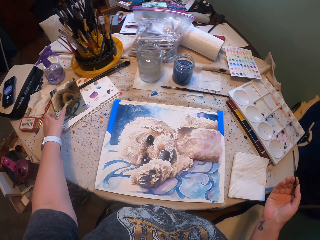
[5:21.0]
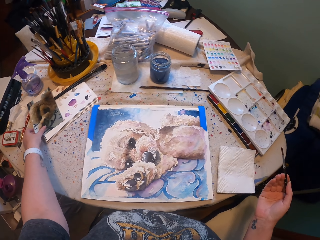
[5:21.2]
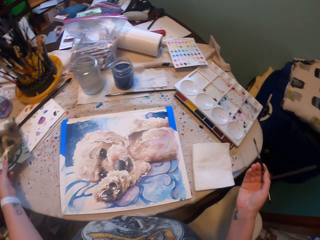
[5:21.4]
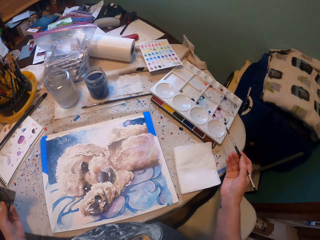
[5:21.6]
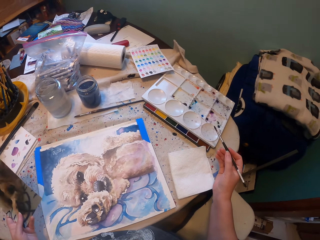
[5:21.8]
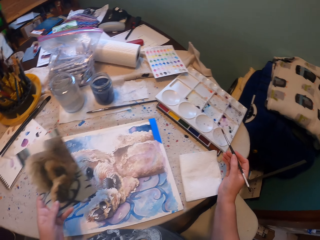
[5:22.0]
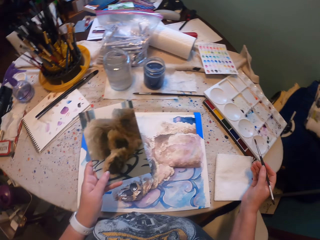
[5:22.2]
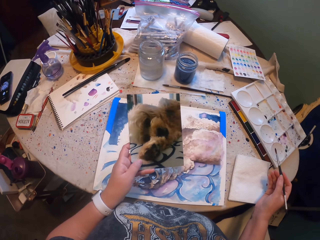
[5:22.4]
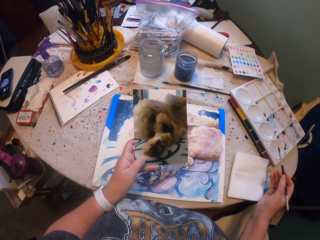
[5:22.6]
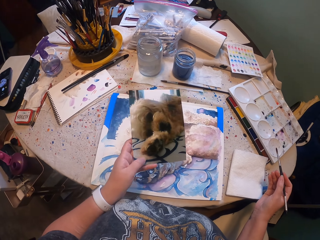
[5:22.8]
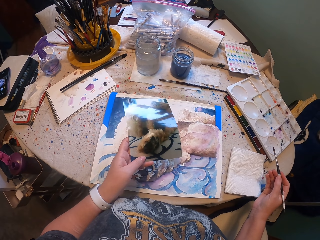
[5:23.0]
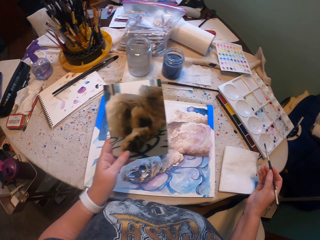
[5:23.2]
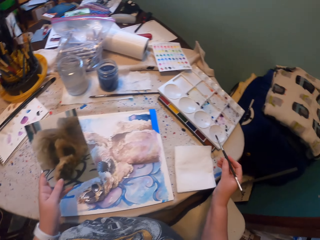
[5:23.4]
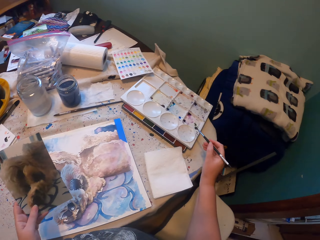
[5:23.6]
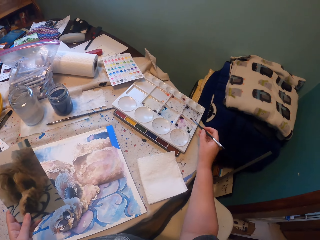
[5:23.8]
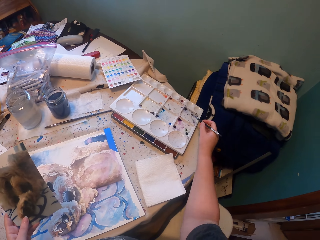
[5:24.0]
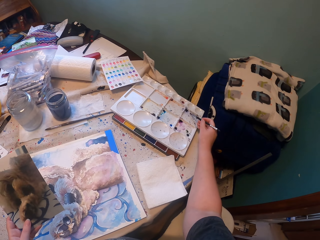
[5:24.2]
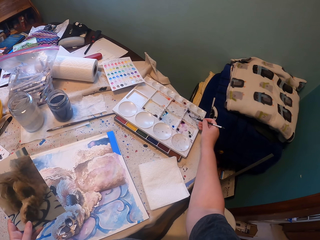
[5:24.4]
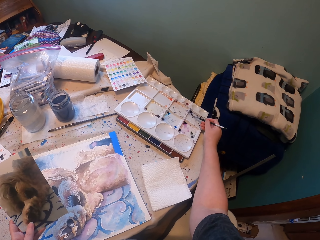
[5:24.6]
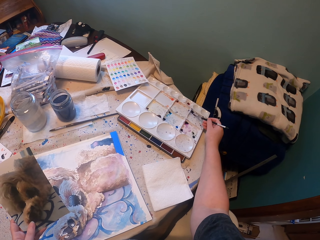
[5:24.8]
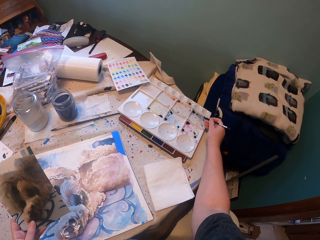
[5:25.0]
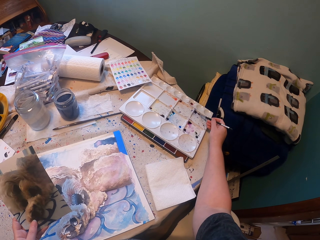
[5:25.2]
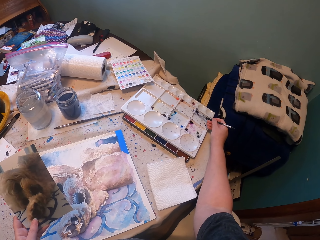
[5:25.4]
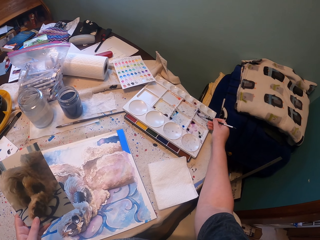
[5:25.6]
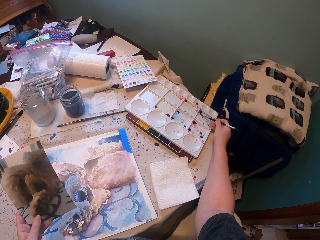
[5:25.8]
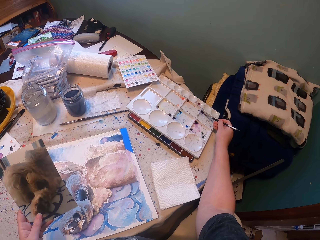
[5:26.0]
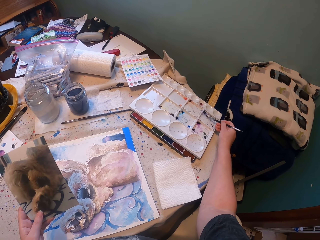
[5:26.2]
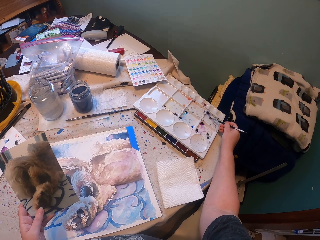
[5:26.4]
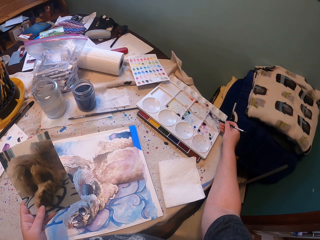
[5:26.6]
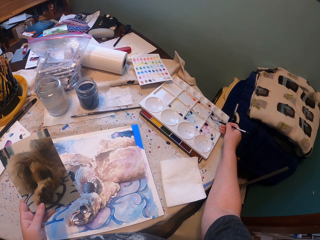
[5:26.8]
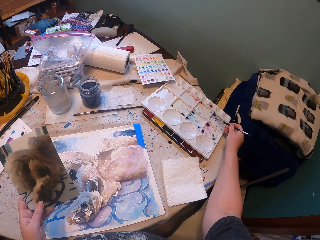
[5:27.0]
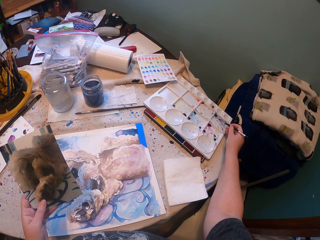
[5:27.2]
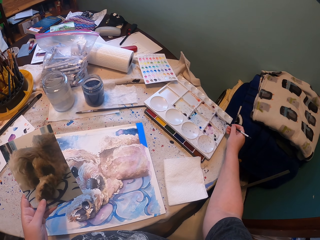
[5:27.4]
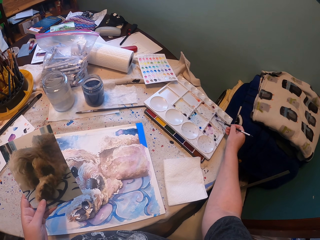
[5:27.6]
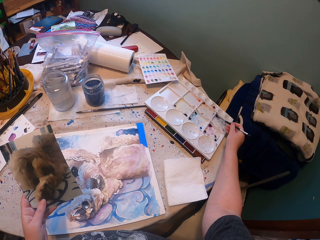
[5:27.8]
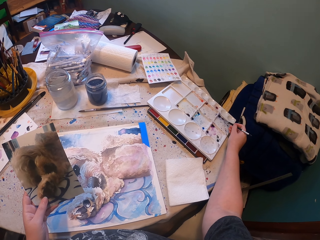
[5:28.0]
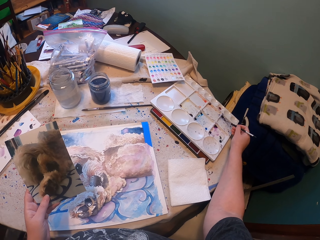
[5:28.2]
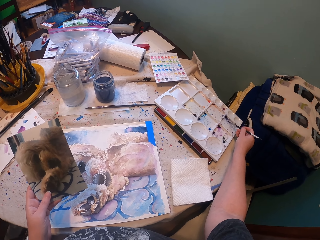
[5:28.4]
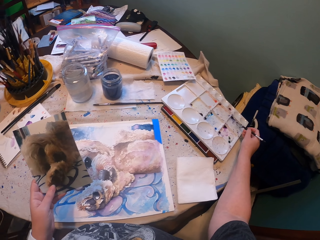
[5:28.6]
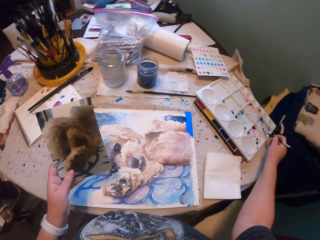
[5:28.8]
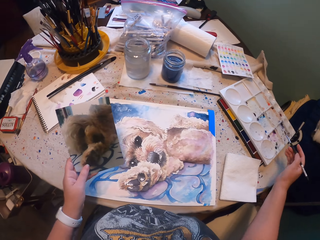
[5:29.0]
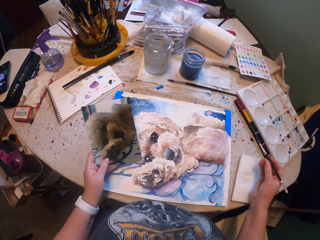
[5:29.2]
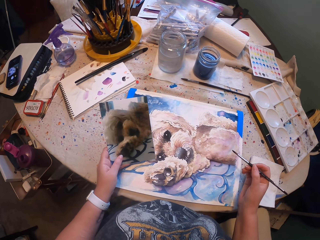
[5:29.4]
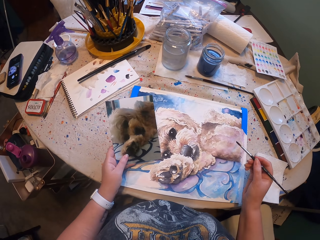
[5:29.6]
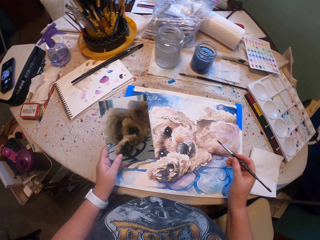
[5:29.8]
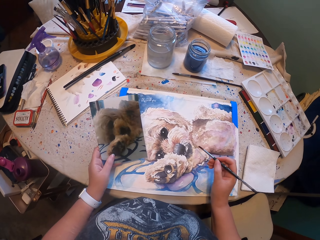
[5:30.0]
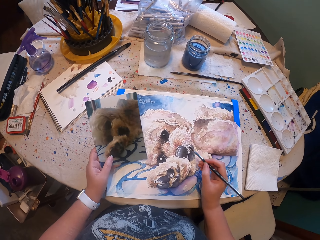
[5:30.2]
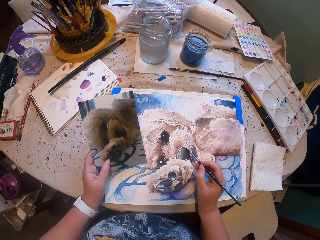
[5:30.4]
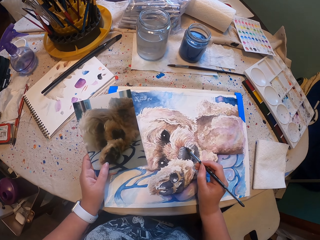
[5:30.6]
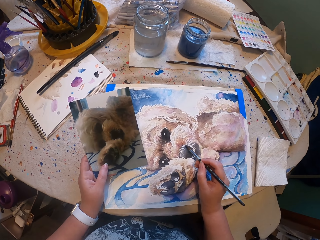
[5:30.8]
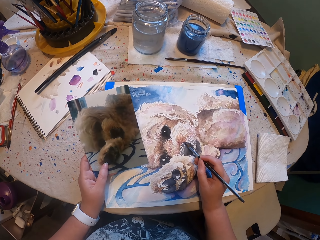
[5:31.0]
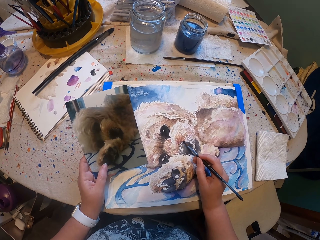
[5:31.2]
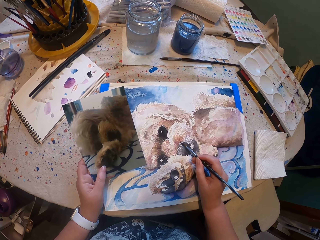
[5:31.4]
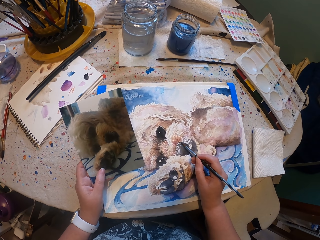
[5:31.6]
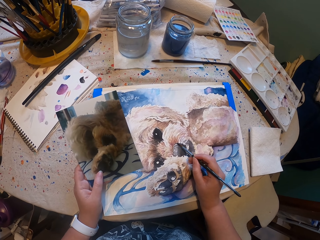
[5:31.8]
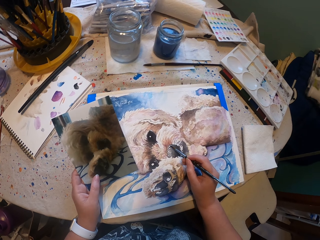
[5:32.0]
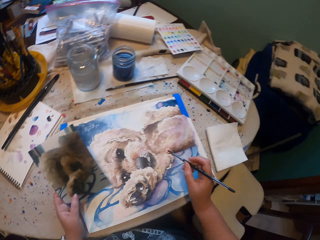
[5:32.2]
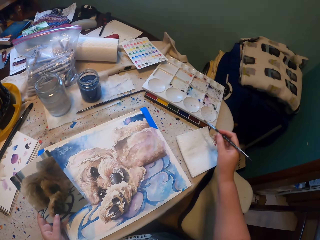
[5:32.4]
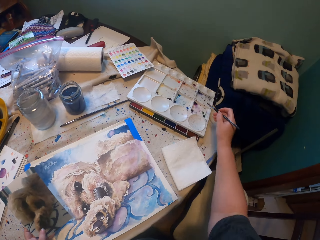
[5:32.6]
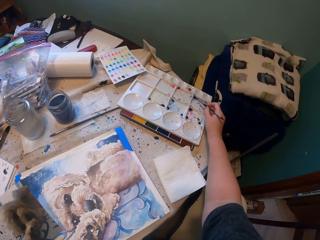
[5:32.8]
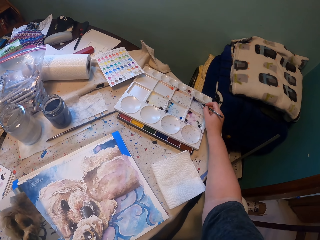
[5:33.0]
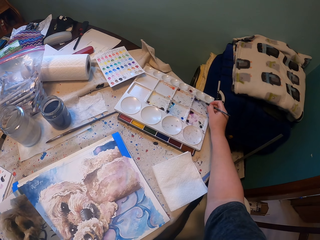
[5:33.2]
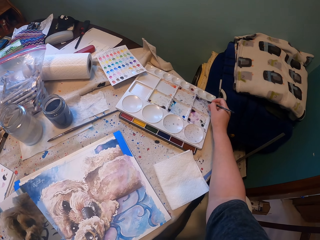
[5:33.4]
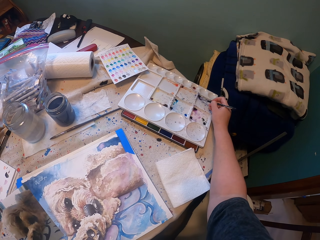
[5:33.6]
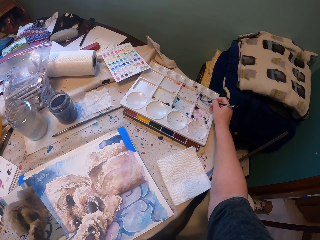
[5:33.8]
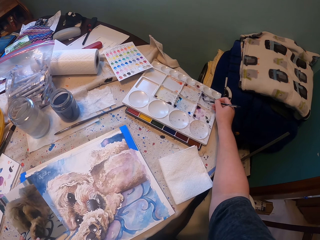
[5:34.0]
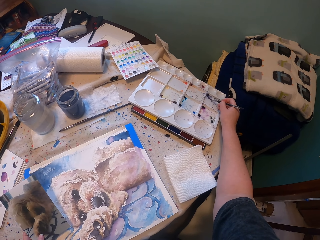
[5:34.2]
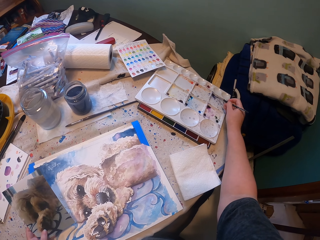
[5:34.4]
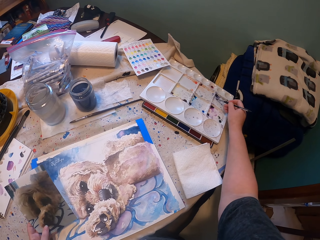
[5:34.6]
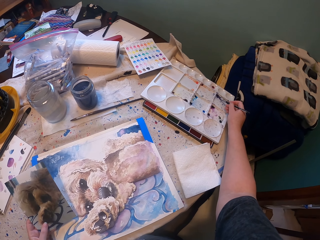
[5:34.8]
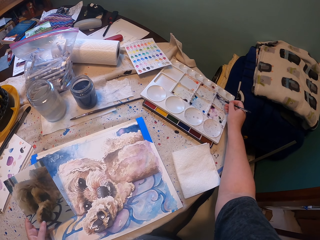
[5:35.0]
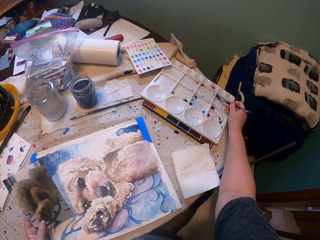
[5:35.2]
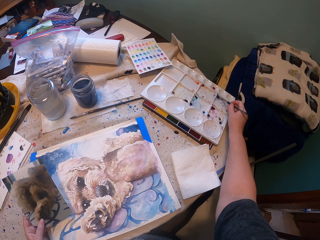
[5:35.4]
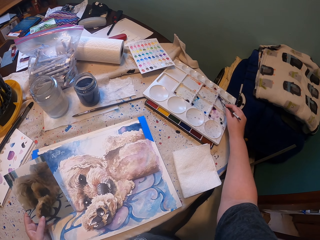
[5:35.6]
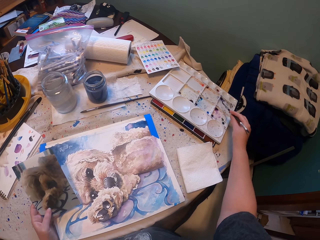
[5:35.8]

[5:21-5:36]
The camera wearer picks up the picture from the table. They hold the picture with a hand. They do something with the brush. They draw. They paint something with the brush. They do something with the brush.

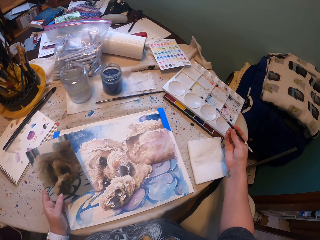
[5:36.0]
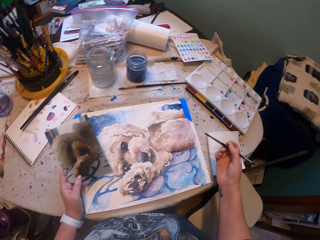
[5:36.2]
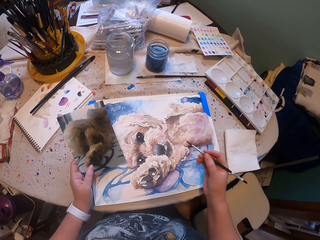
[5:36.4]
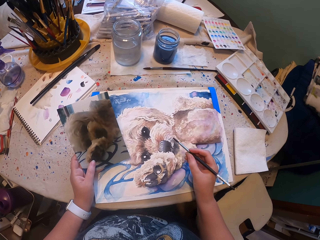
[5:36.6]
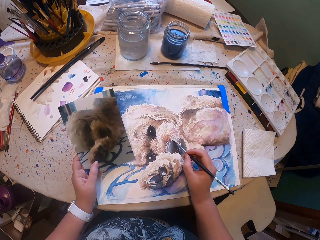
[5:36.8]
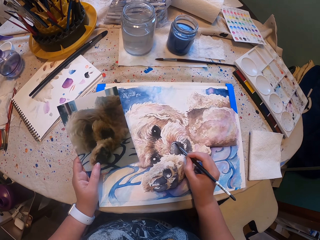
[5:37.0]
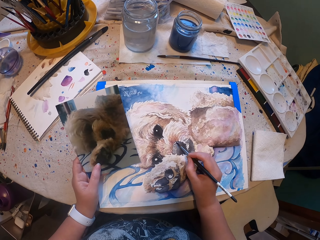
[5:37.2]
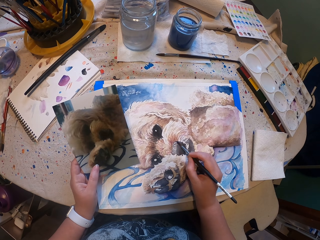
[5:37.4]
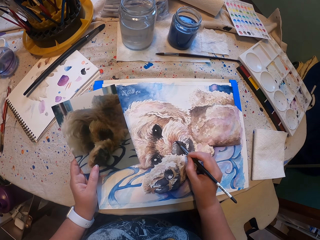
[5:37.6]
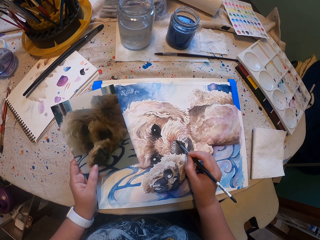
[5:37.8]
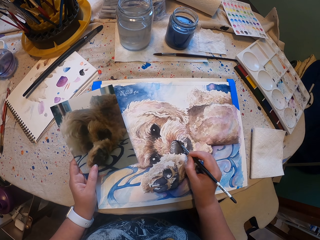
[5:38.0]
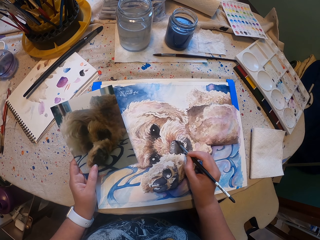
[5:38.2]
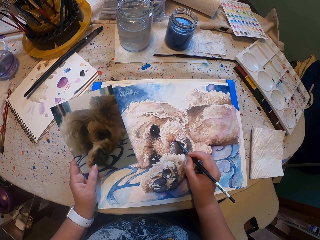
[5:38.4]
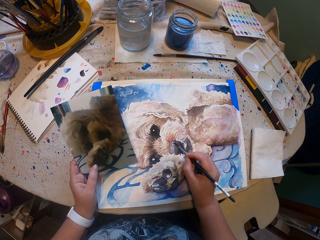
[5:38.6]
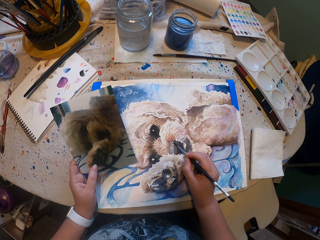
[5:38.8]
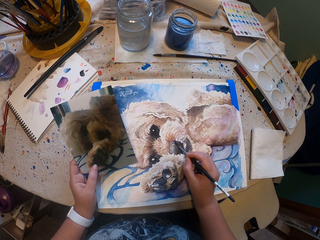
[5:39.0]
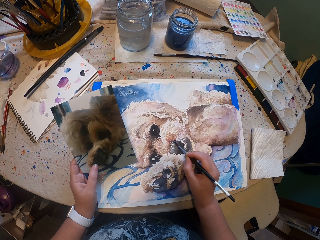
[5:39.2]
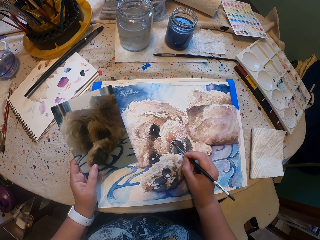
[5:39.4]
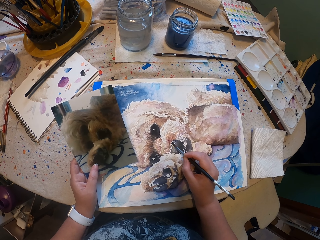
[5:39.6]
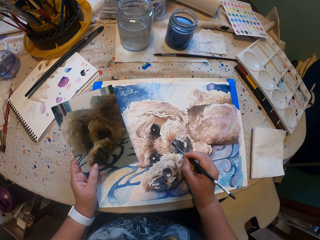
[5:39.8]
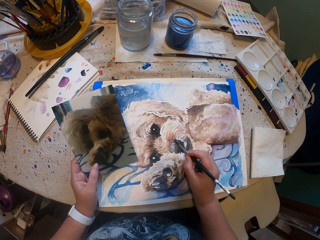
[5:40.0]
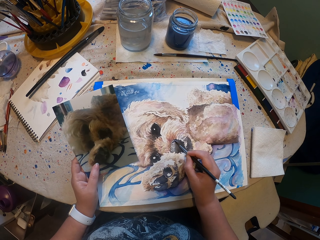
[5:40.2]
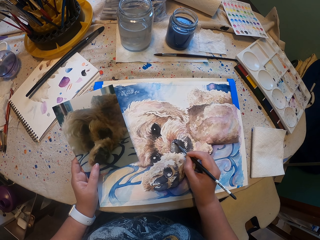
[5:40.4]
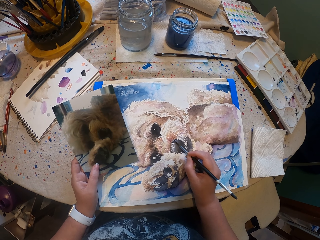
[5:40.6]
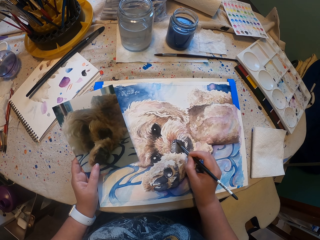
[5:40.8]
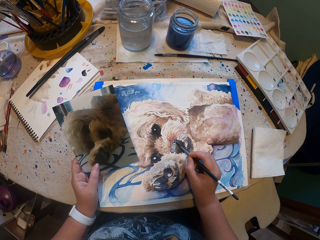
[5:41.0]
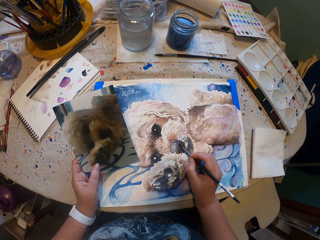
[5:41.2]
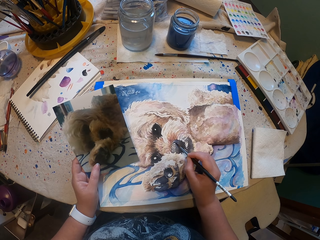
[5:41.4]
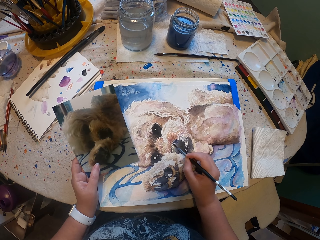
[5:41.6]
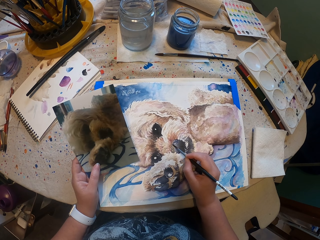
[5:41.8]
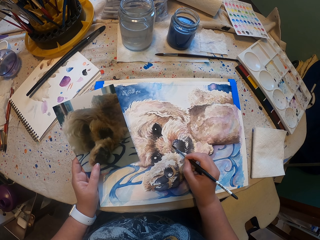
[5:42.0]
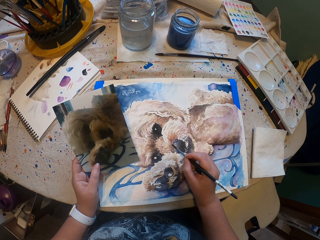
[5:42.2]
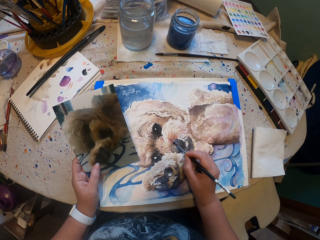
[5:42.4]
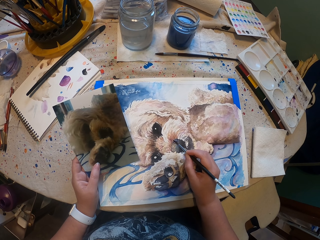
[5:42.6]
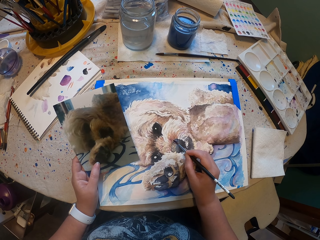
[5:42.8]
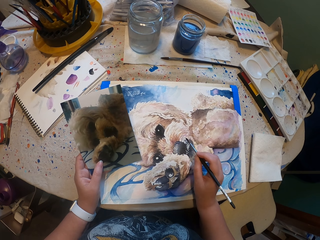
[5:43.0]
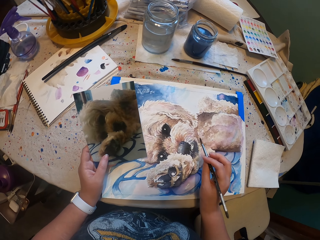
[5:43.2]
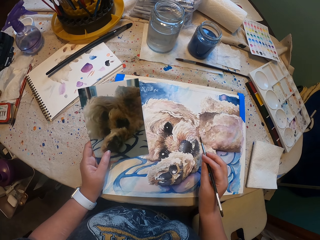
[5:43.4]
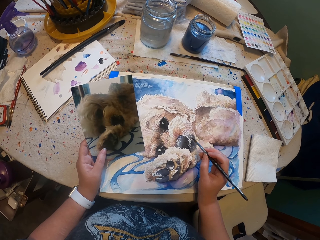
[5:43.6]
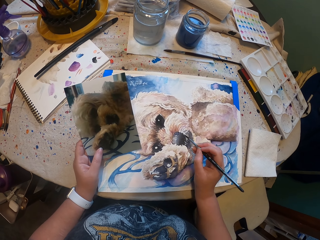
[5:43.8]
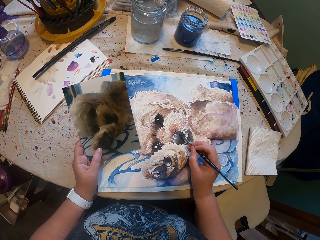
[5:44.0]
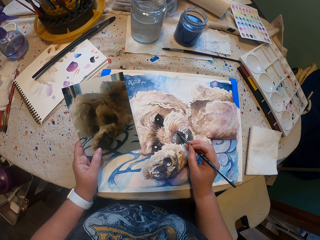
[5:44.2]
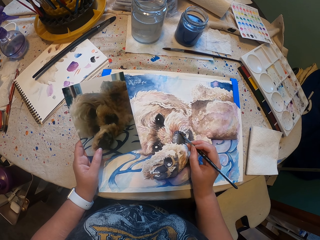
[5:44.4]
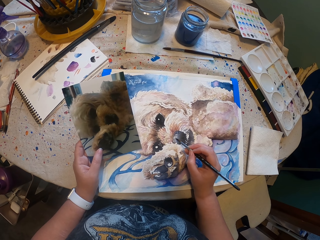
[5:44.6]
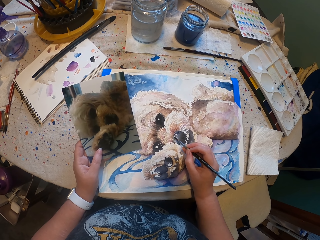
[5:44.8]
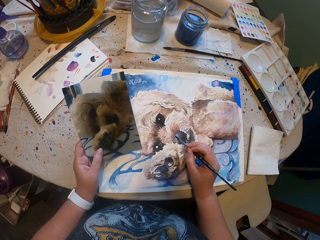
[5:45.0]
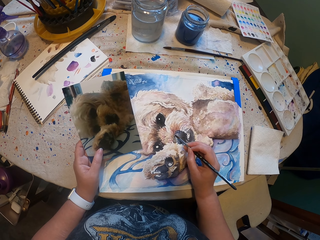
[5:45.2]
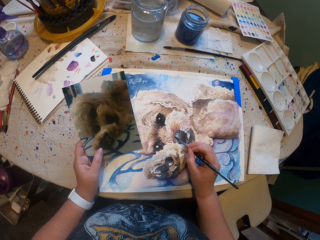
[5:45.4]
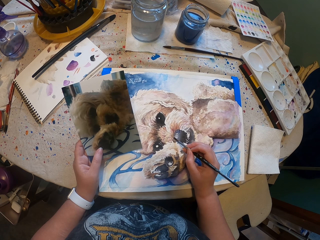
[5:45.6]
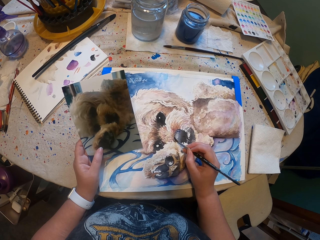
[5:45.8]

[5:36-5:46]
The camera wearer paints something with a brush.
